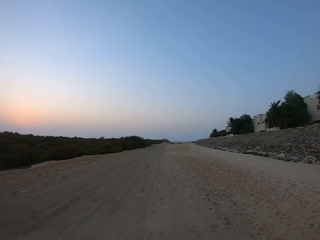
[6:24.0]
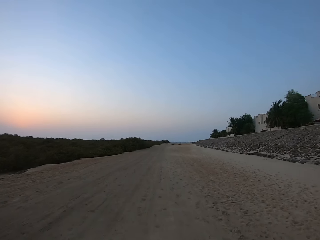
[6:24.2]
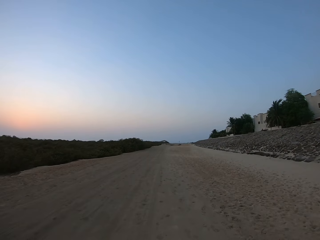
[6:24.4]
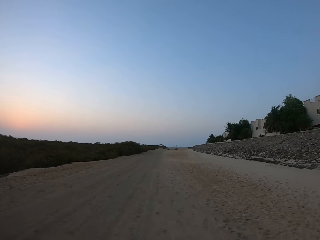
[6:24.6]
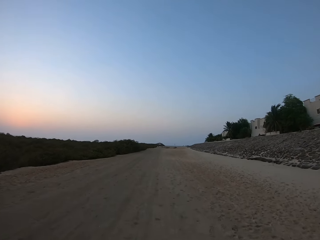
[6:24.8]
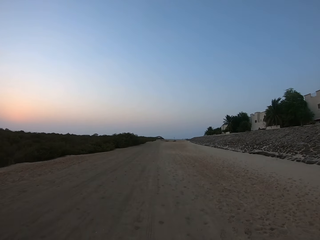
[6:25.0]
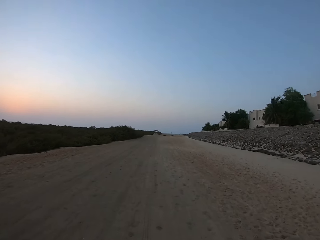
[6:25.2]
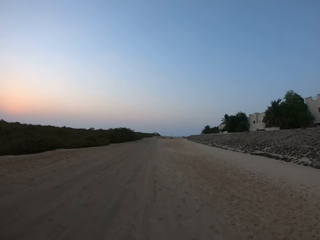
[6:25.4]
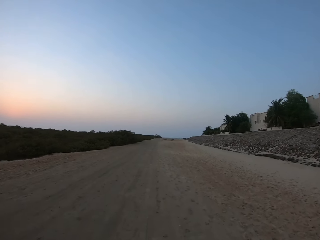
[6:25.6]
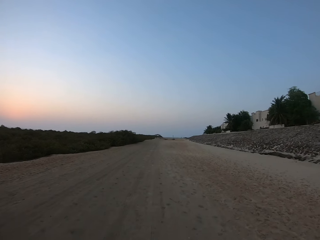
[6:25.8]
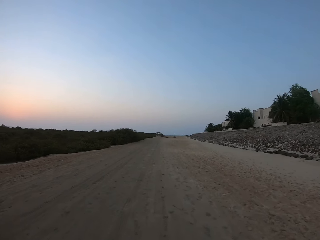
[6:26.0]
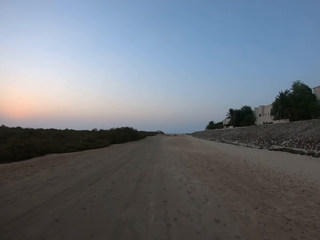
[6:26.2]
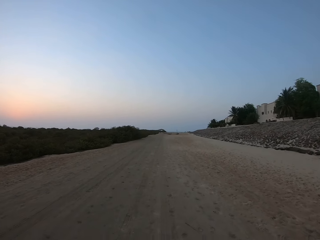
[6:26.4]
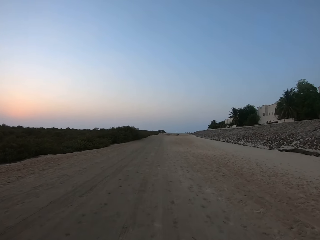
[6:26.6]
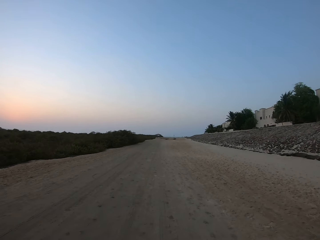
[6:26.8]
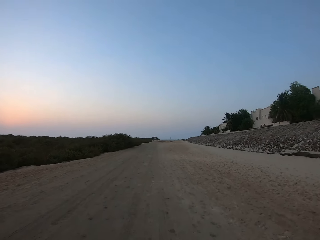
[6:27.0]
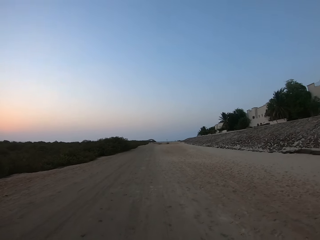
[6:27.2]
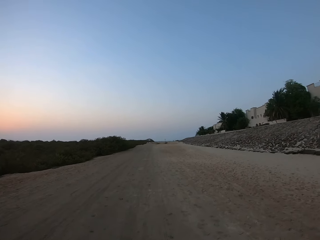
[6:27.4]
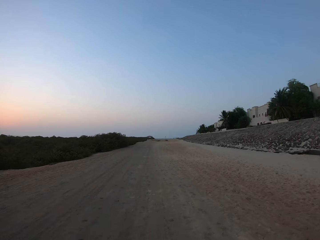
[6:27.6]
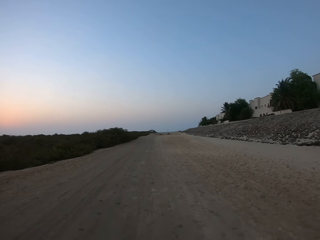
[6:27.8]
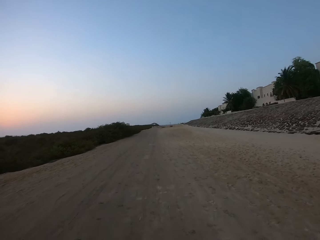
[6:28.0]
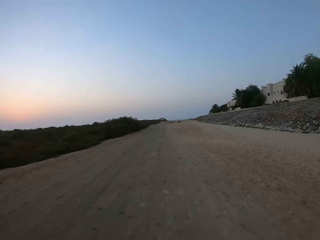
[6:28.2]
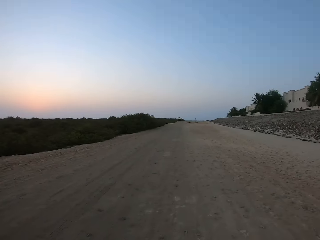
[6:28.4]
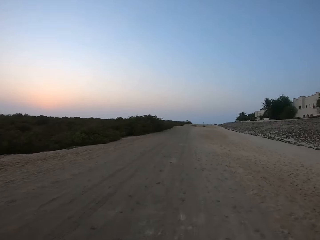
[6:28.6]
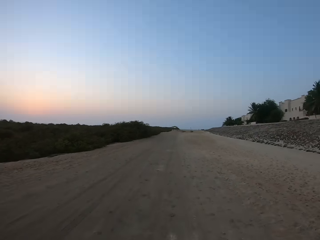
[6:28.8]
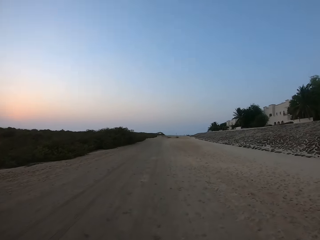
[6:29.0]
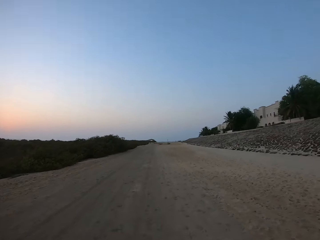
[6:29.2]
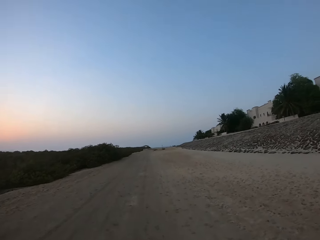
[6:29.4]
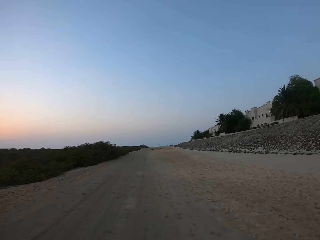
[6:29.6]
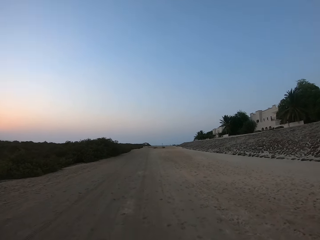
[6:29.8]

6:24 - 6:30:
The camera wearer jogs.

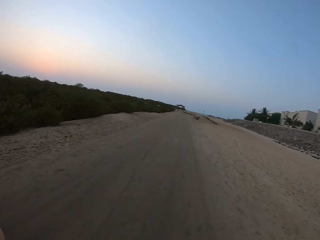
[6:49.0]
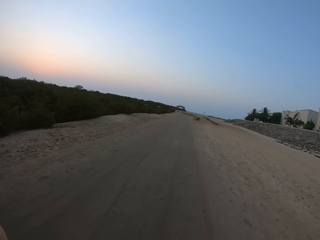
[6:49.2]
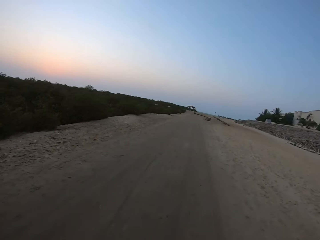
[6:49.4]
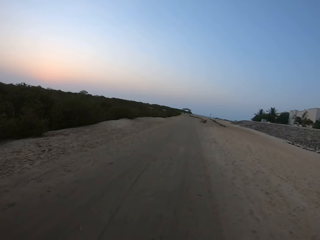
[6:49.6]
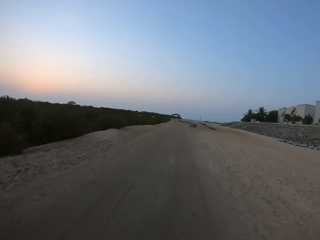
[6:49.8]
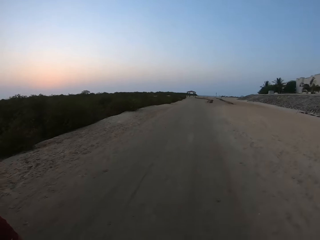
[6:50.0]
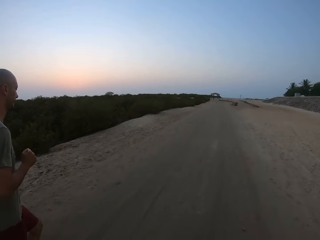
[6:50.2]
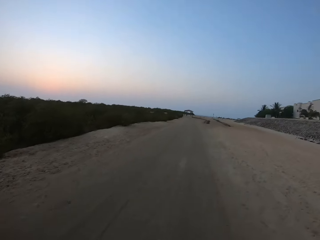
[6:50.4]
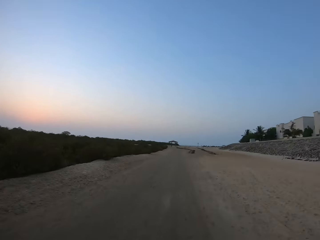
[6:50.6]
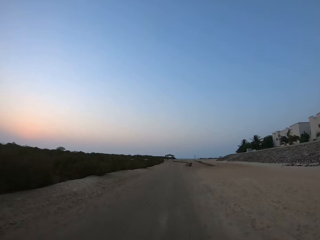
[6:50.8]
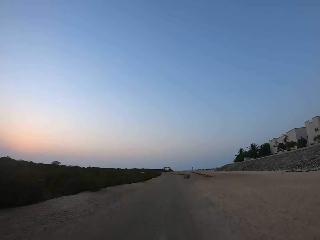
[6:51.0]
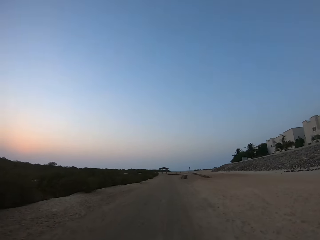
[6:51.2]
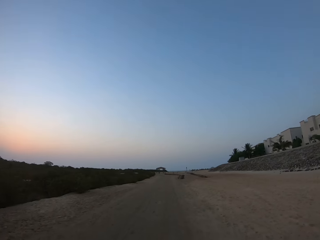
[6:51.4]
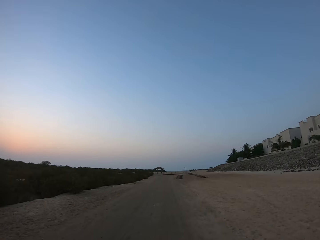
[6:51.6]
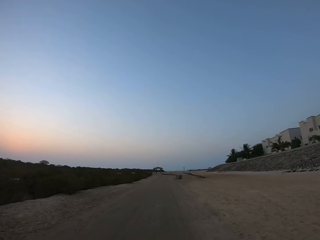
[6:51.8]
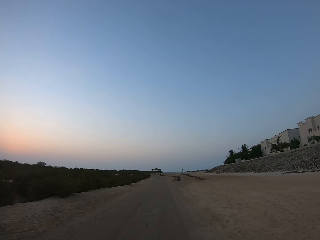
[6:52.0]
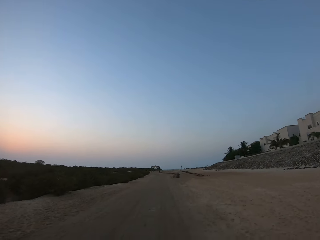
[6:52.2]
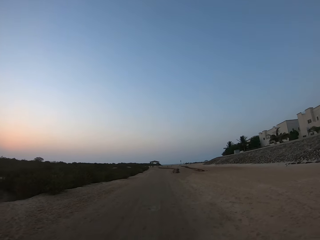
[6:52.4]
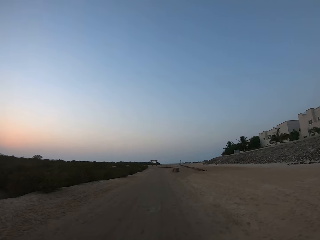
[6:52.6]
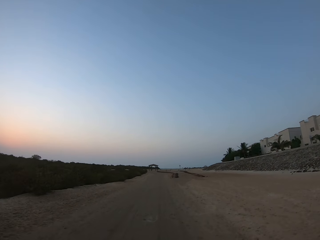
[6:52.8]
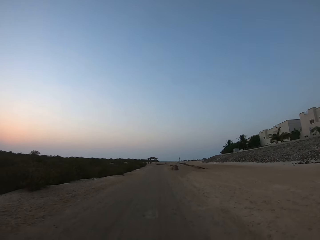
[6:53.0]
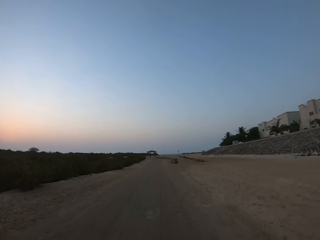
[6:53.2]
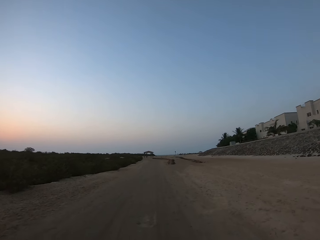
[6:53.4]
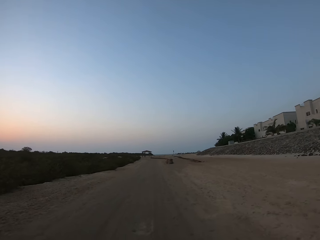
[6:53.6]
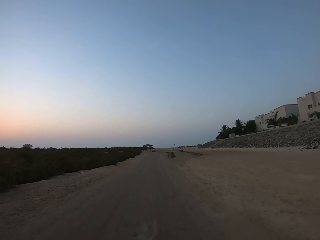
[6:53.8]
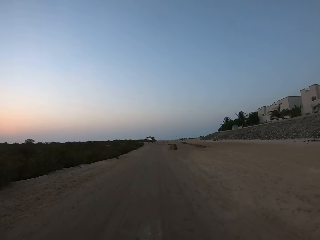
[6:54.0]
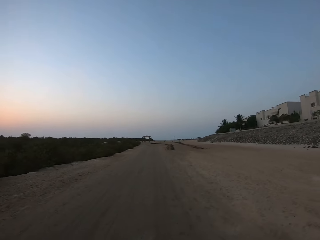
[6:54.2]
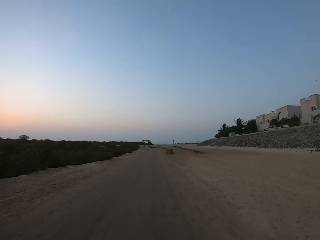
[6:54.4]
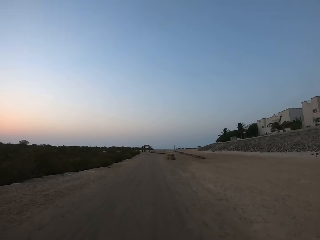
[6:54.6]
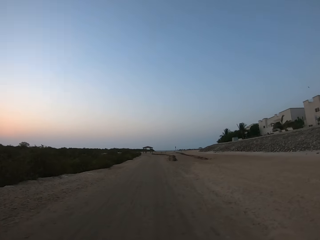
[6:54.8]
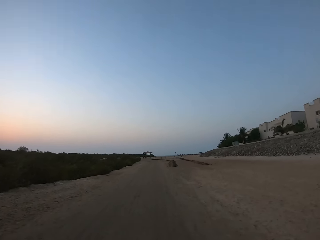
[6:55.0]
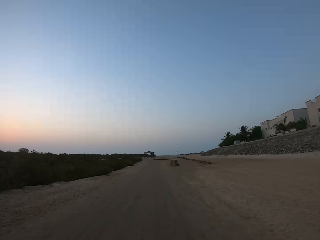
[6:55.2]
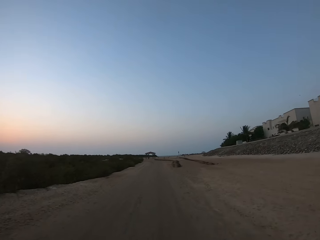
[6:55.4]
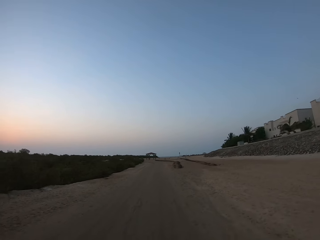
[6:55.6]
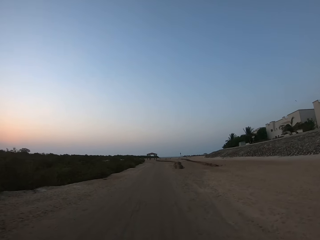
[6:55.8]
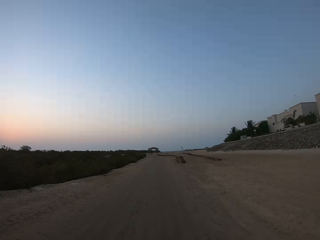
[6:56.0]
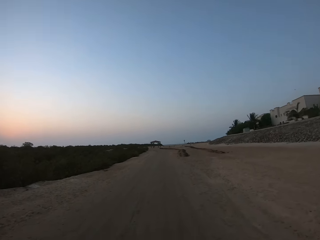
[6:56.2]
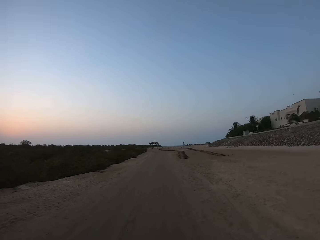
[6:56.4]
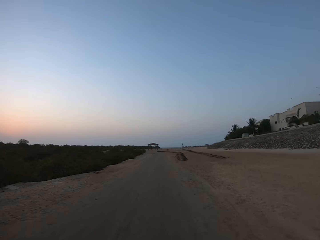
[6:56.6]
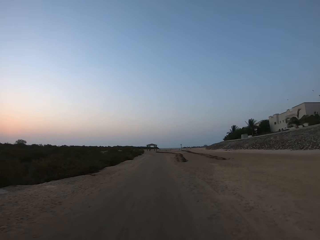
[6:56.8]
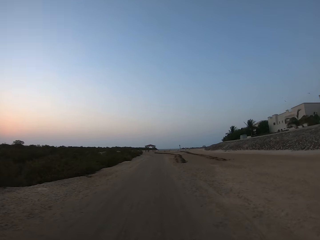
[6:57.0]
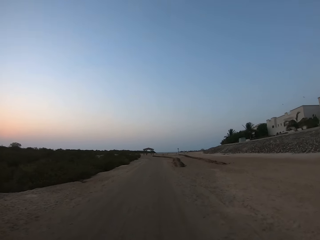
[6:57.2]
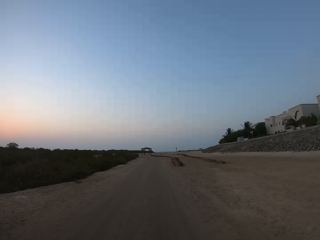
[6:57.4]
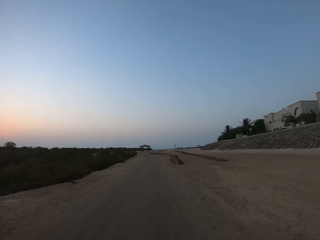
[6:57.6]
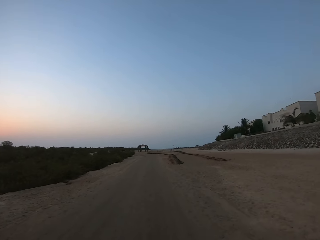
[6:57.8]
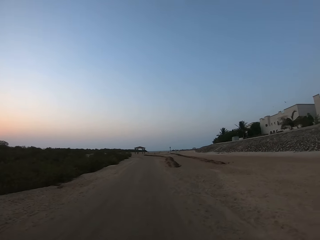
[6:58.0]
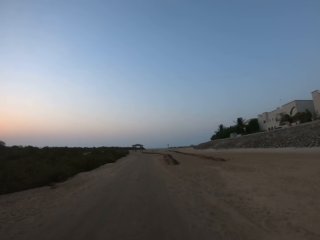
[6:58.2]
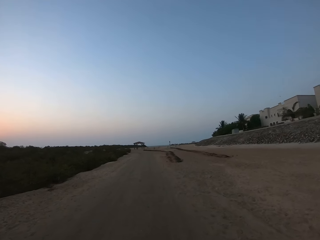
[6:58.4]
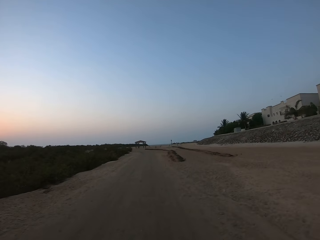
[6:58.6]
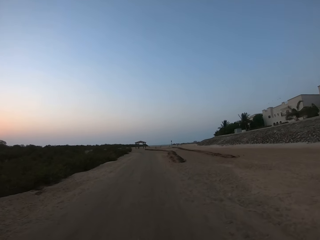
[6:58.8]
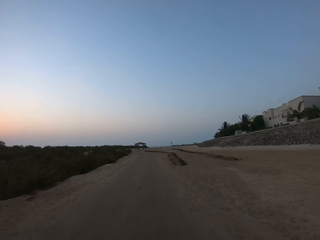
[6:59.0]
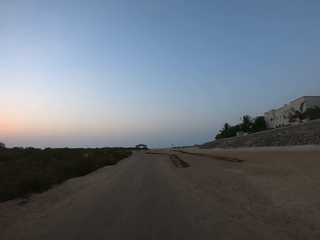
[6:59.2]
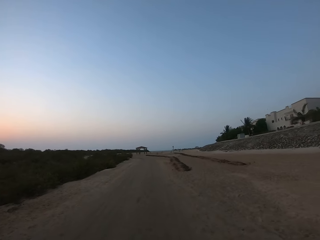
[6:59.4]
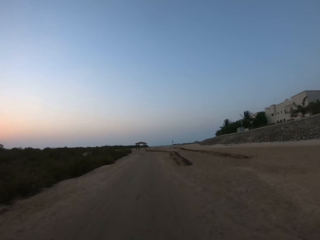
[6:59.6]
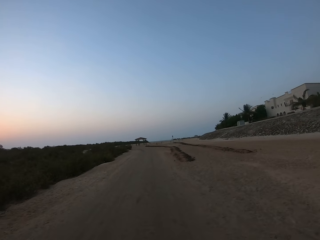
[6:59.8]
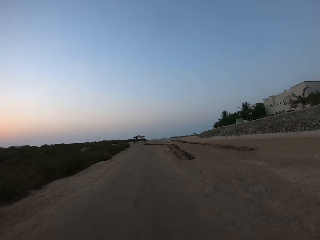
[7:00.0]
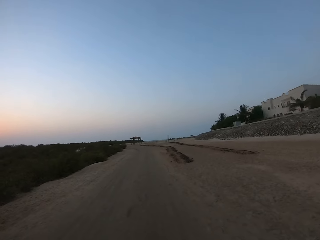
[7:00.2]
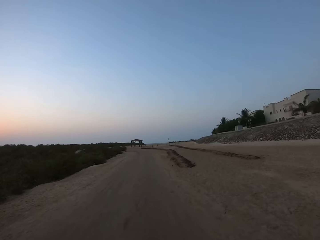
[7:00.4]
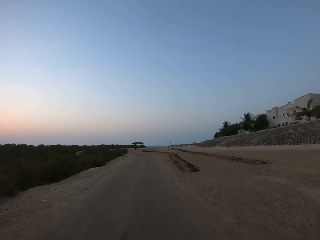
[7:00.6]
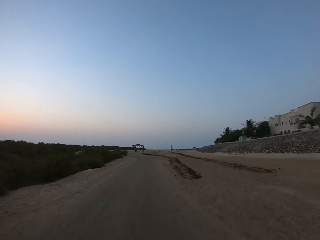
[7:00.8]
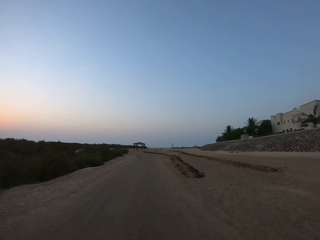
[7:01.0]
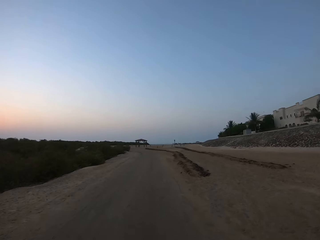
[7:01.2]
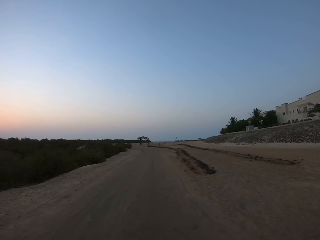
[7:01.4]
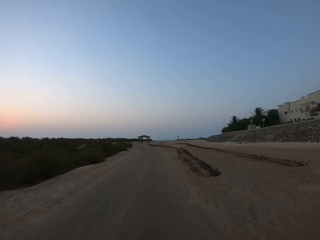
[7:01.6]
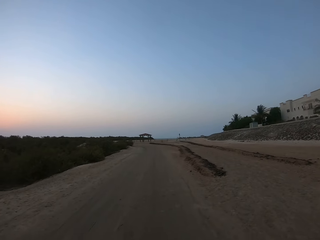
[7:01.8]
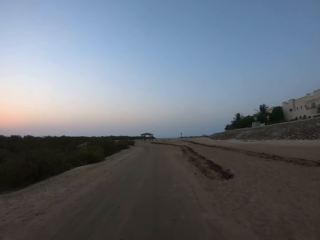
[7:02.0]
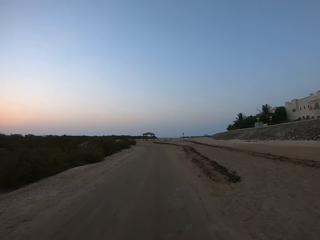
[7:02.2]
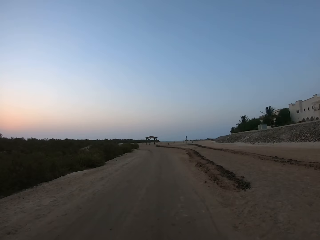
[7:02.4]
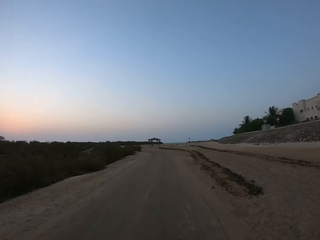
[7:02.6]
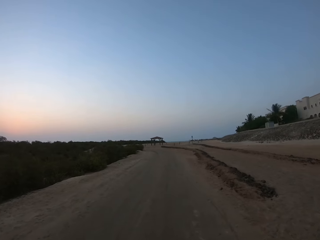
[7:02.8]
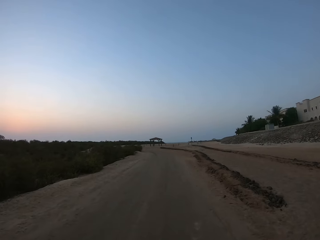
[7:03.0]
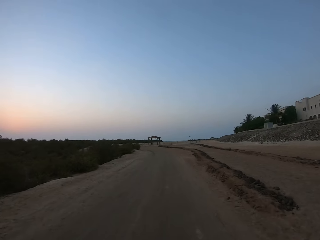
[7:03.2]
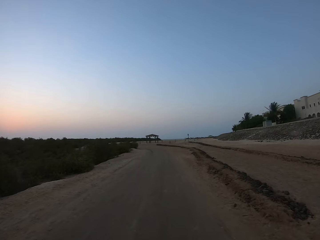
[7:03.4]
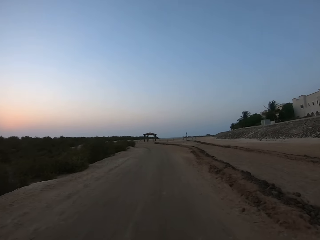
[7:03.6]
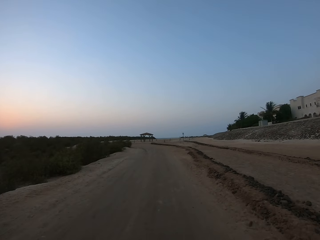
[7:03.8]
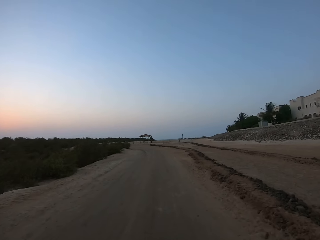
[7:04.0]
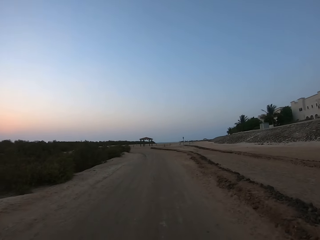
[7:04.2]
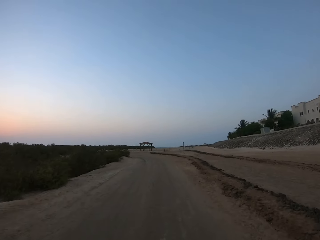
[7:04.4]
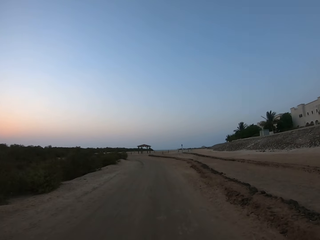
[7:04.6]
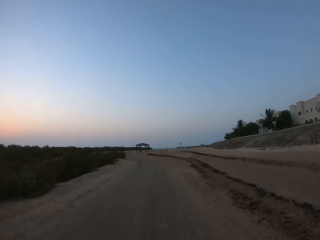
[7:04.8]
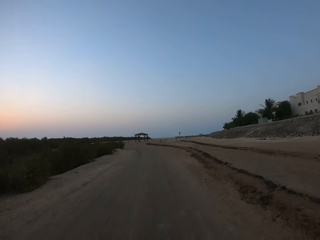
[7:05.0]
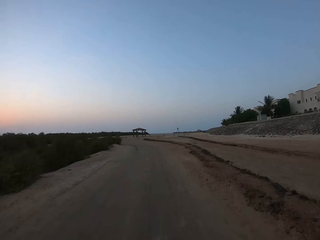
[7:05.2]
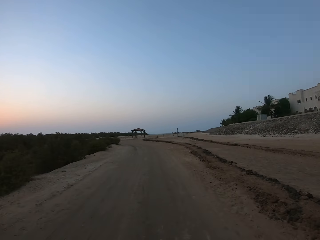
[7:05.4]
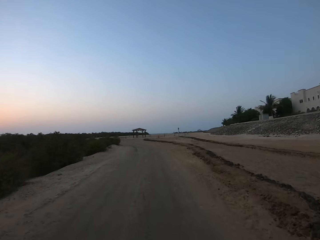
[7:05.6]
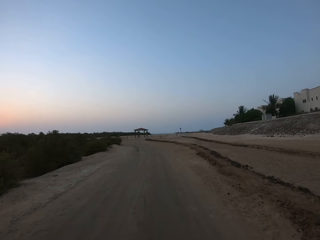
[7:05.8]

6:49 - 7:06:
A man jogs. The camera wearer converses with the man. The man talks.
